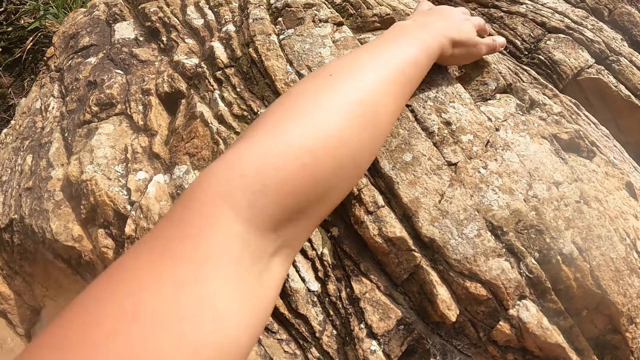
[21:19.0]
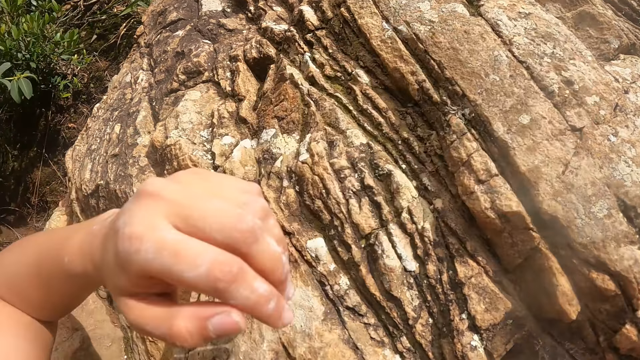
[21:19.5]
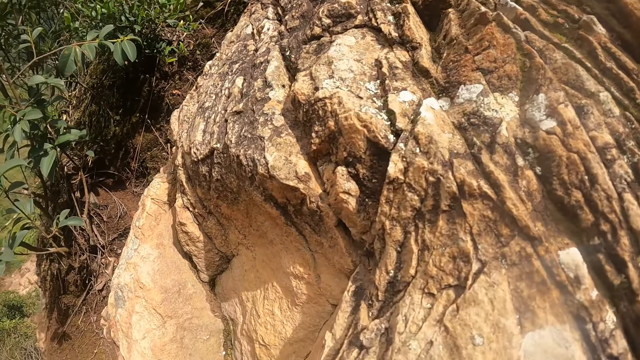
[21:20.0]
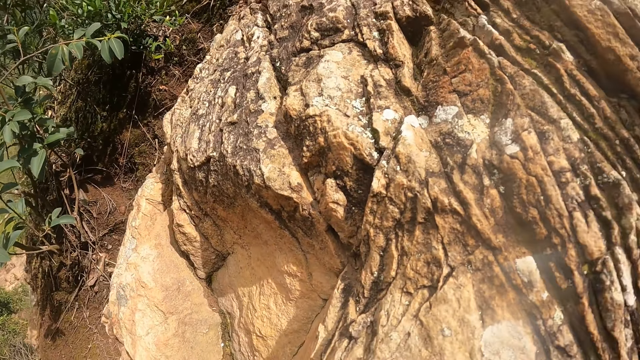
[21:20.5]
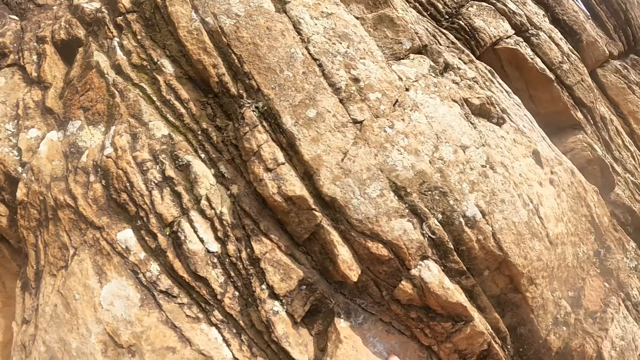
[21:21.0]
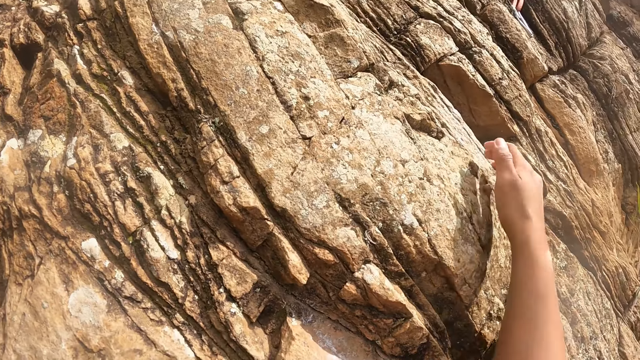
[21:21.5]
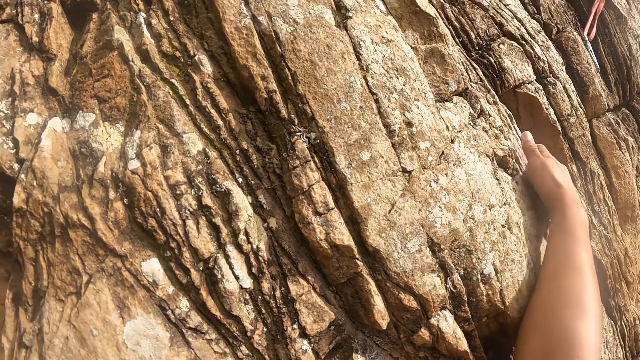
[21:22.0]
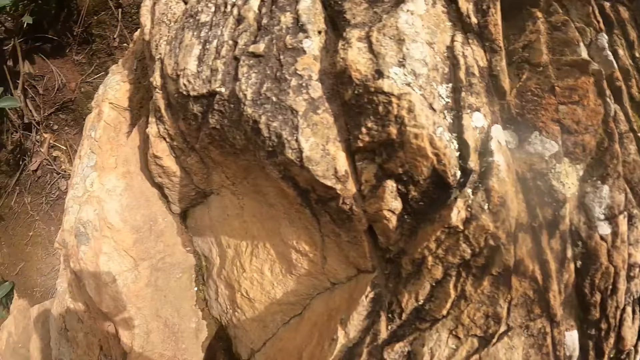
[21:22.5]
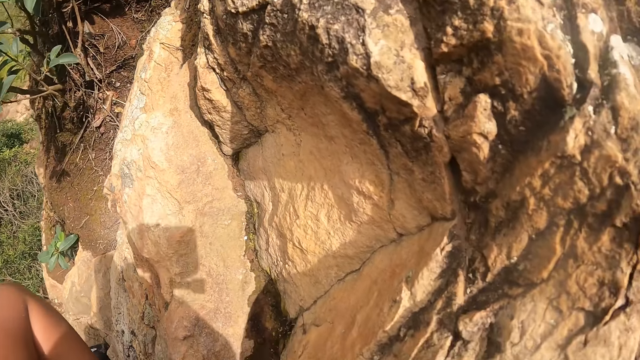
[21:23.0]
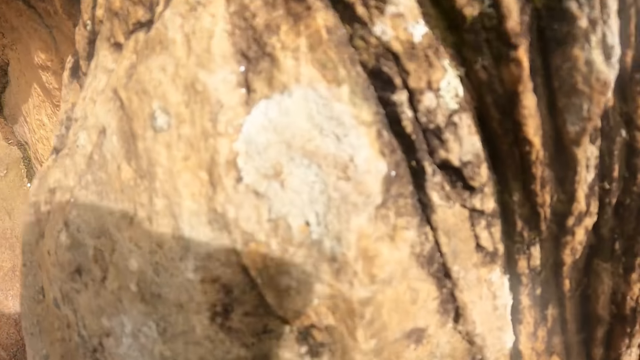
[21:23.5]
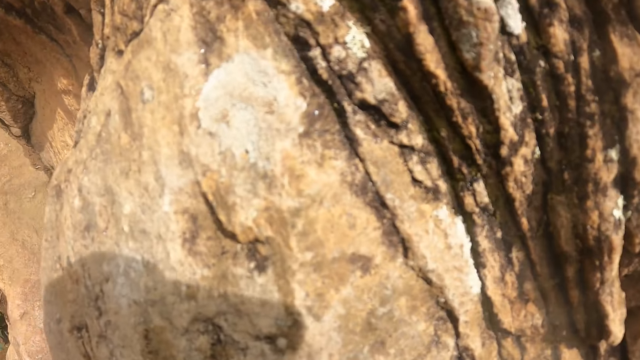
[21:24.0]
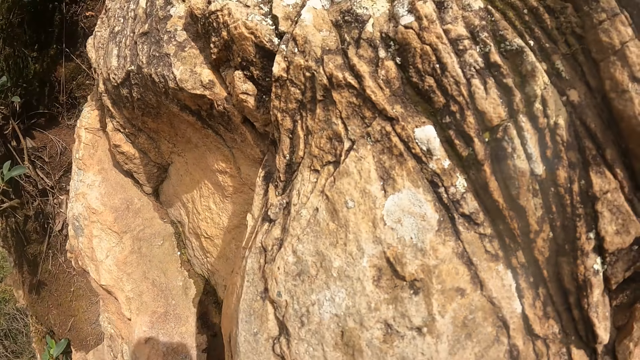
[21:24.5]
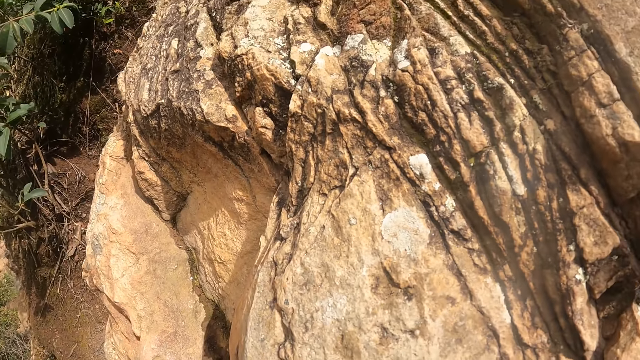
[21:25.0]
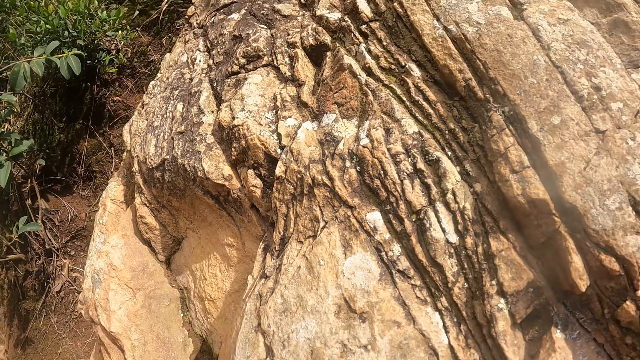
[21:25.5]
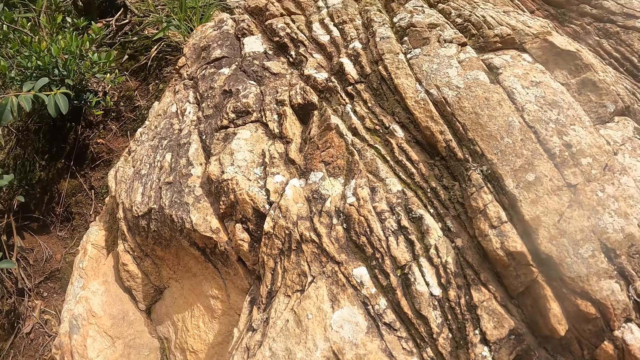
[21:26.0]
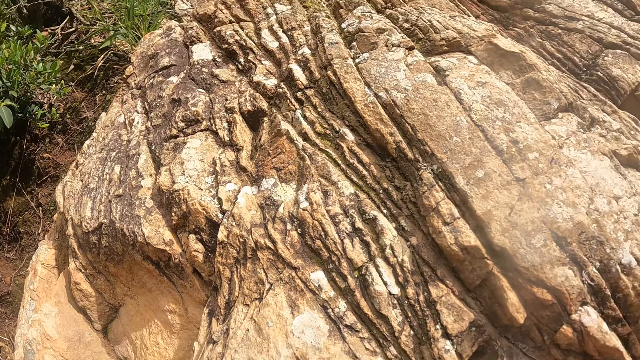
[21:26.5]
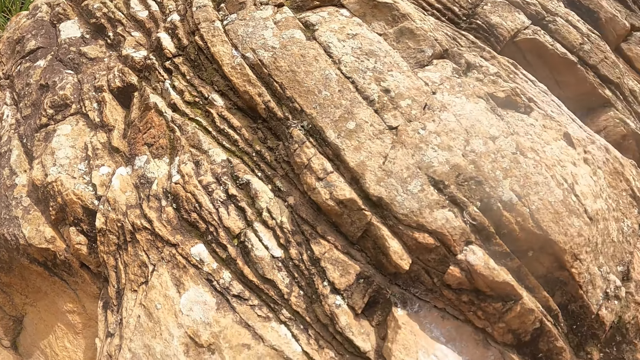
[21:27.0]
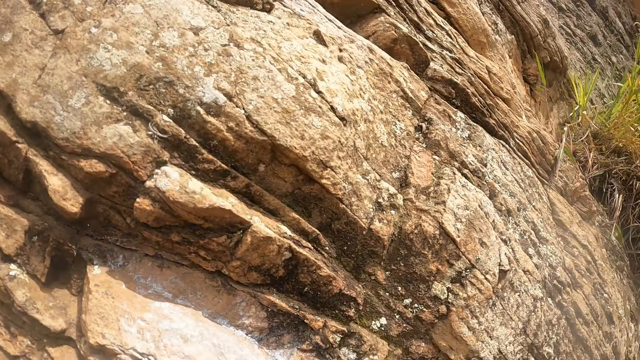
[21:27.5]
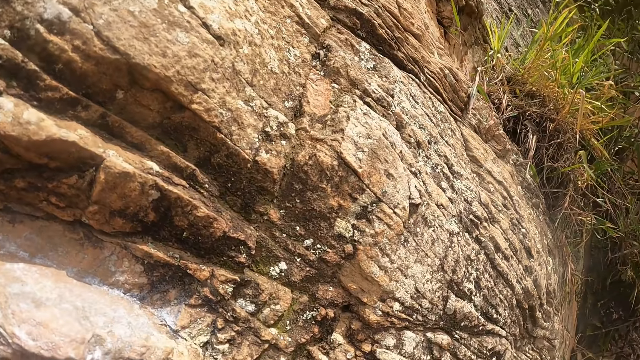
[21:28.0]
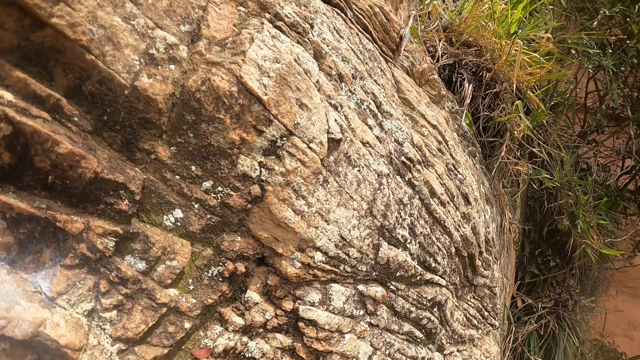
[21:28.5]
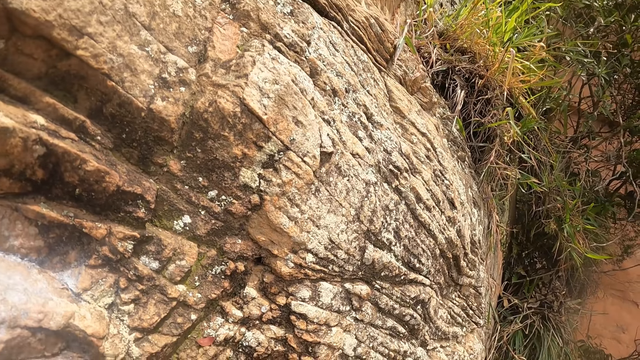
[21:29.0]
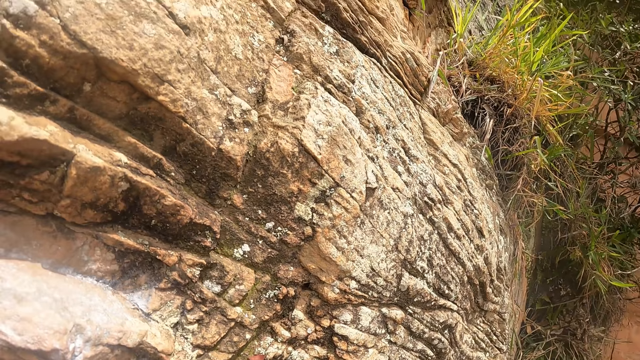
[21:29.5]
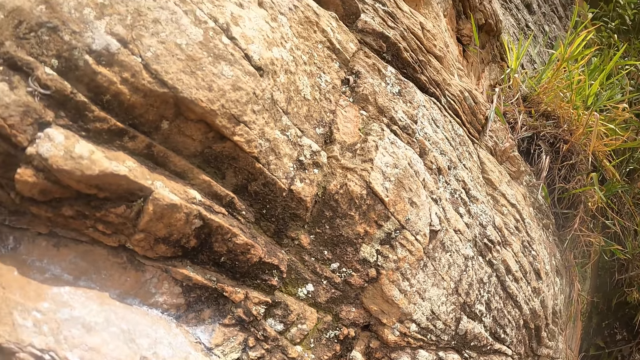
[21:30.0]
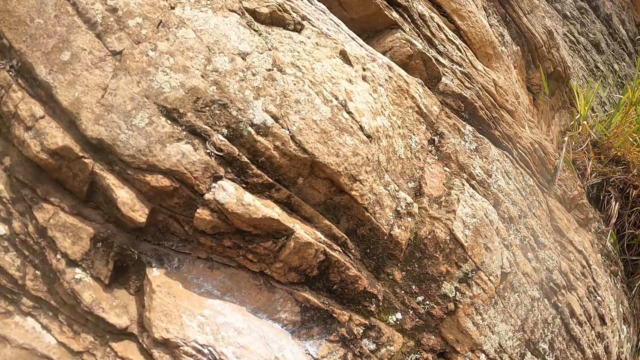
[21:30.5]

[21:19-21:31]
The camera wearer moves the left hand on the rock. They move the right hand on the rock.

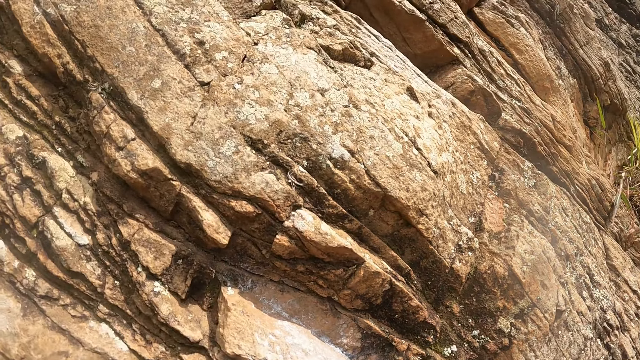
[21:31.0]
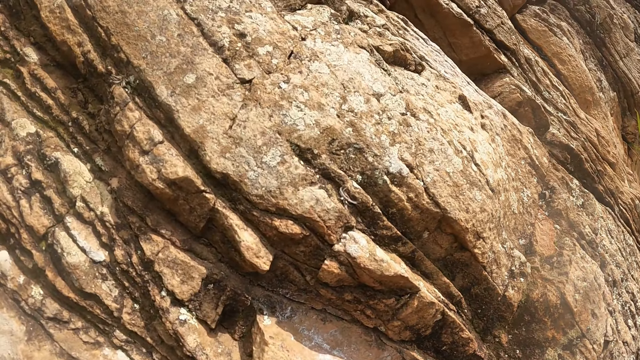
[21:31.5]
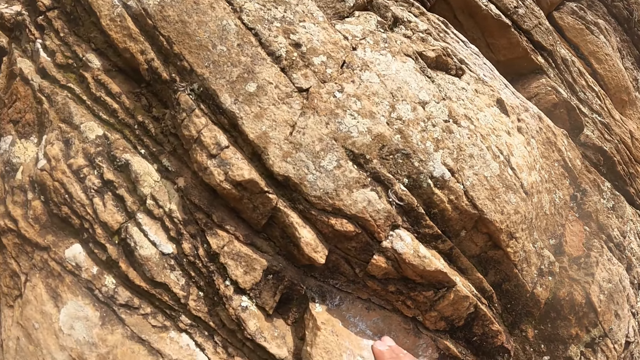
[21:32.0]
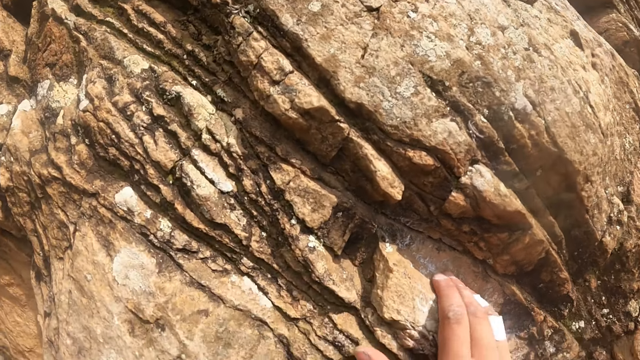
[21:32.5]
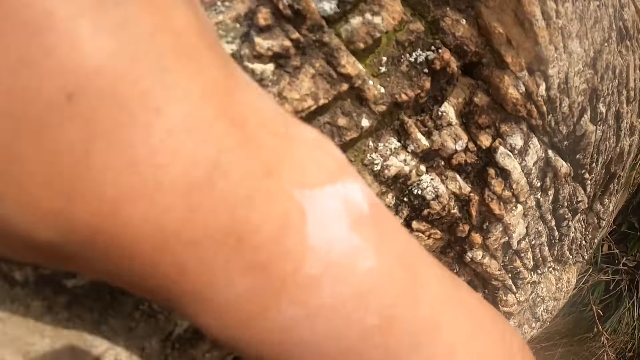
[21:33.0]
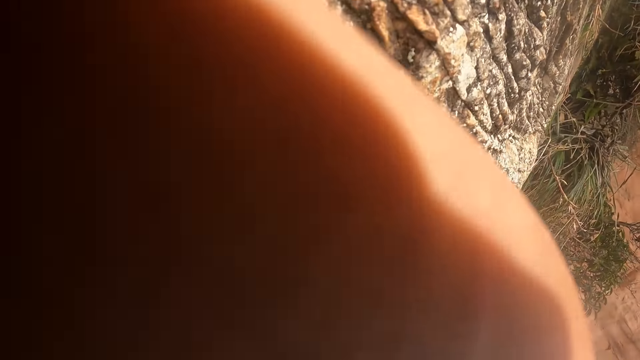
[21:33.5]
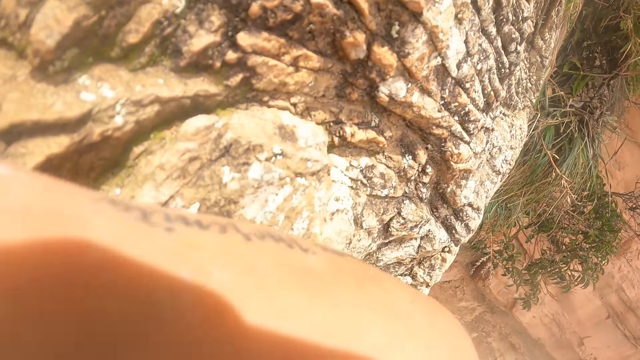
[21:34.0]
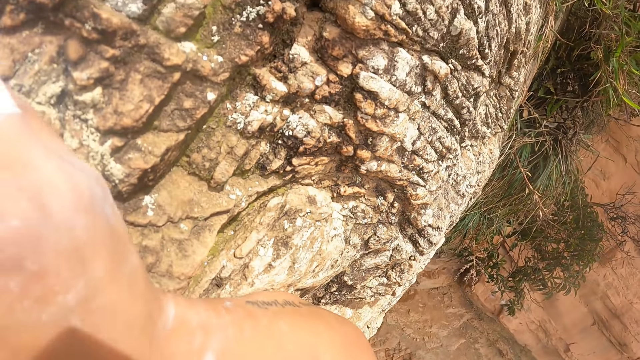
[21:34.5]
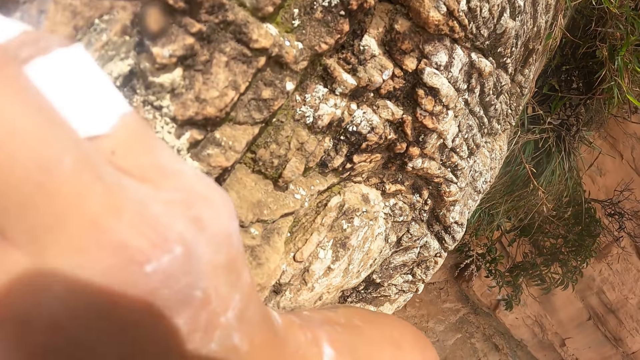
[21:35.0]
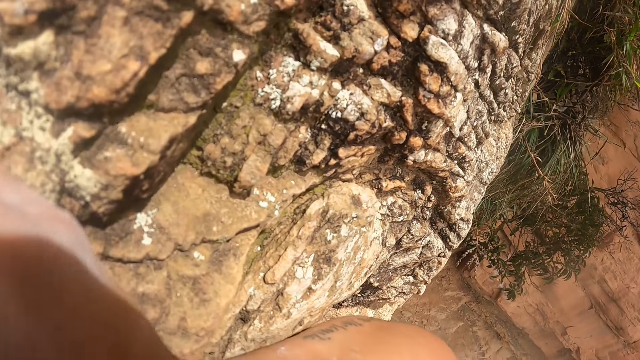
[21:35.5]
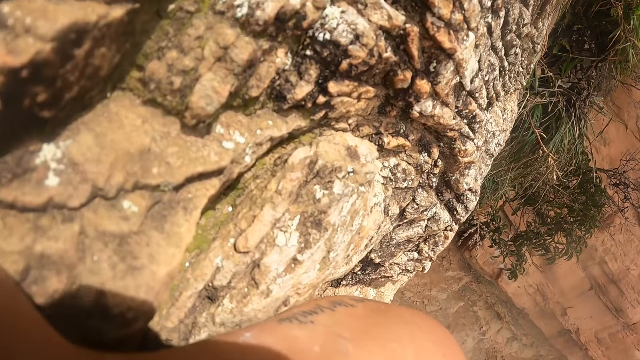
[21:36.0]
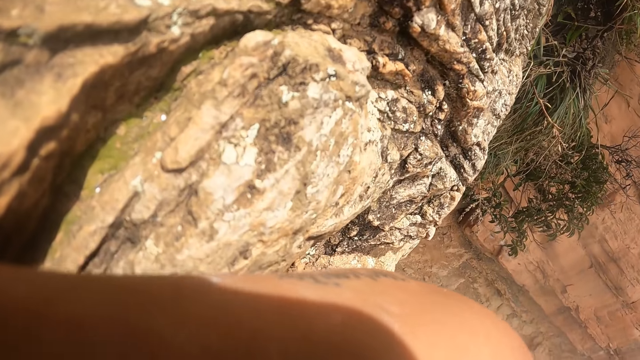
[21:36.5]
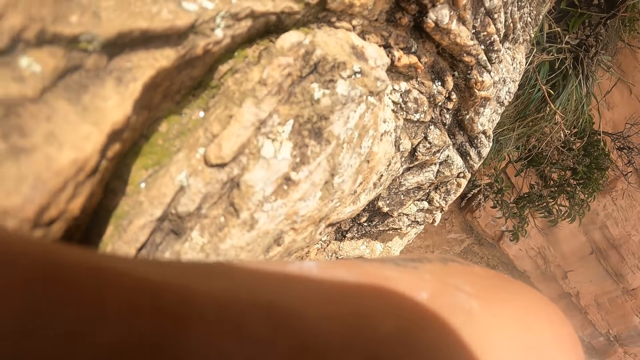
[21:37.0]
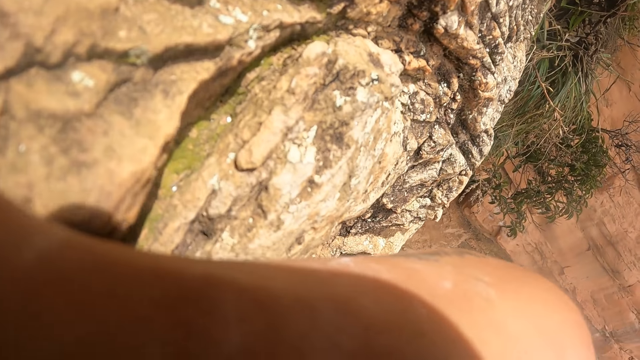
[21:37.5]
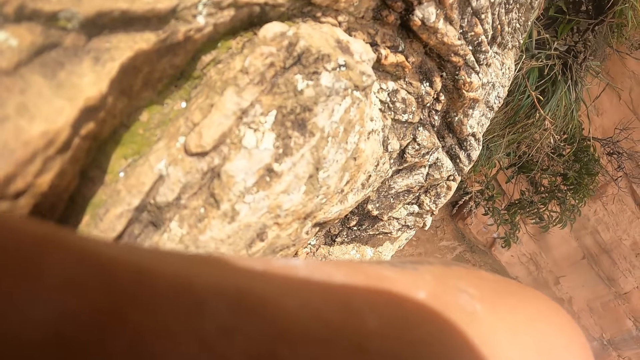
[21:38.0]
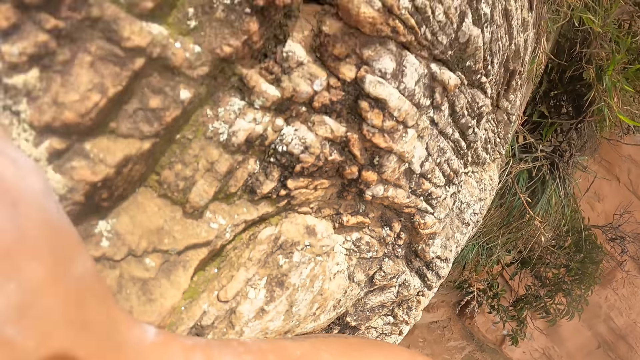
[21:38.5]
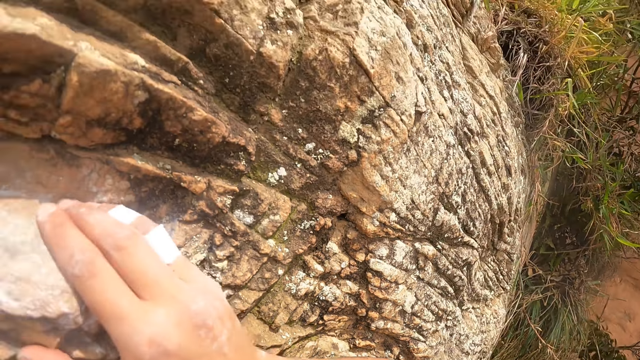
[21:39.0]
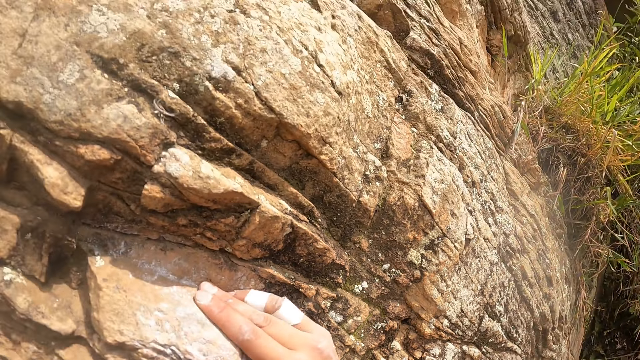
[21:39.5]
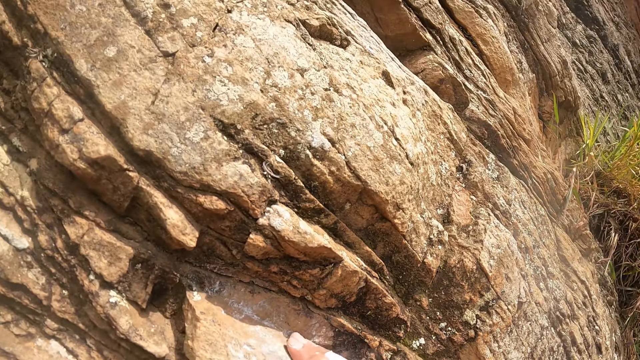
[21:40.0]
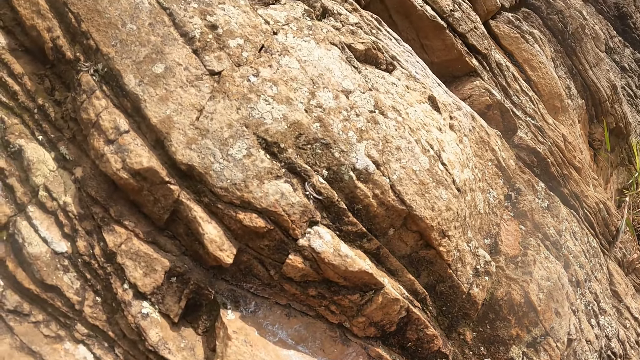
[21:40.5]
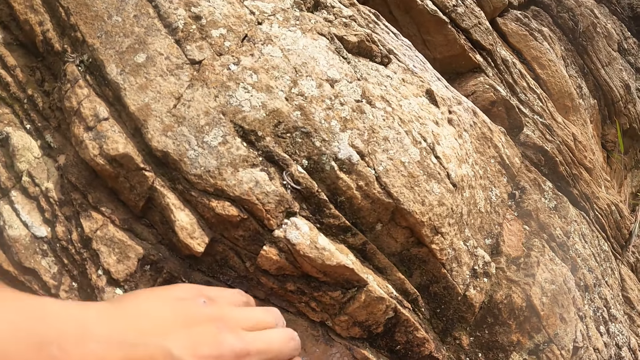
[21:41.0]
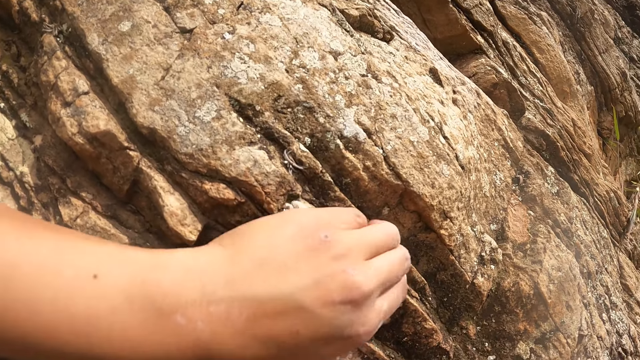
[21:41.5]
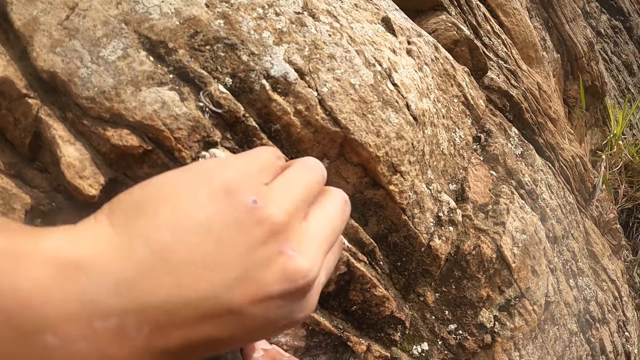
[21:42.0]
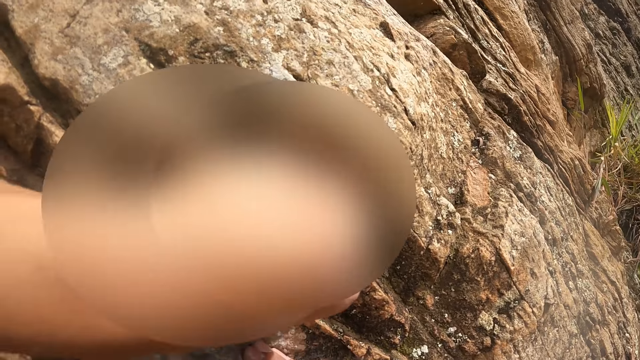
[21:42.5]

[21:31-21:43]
The camera wearer moves the left hand on the rock.
